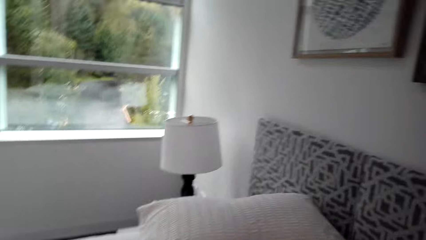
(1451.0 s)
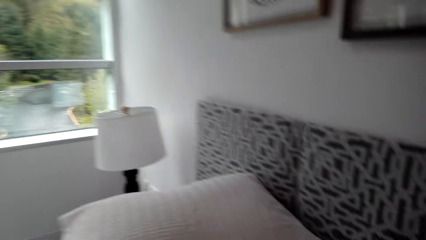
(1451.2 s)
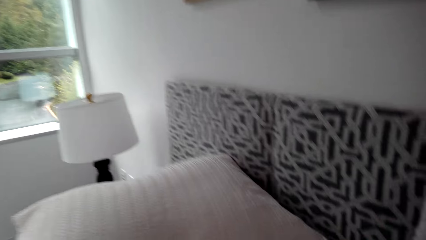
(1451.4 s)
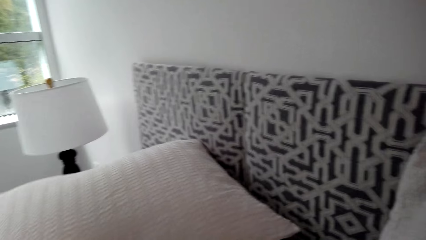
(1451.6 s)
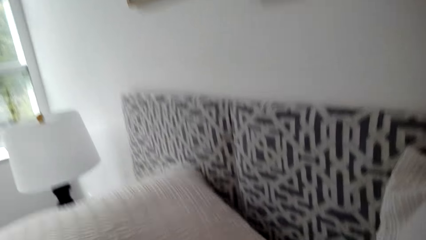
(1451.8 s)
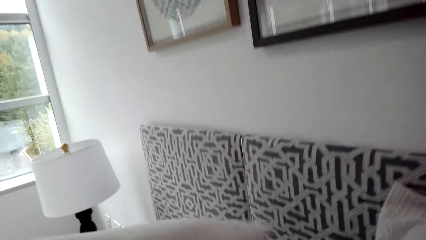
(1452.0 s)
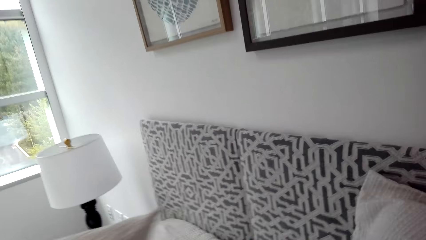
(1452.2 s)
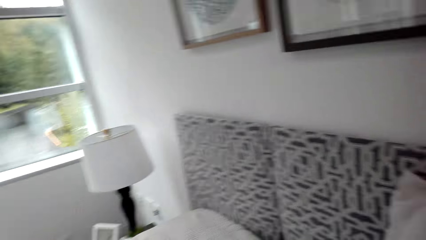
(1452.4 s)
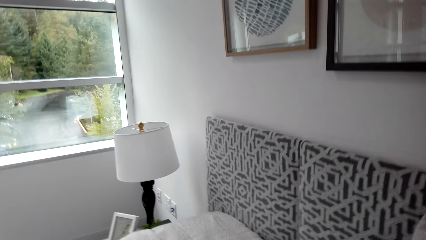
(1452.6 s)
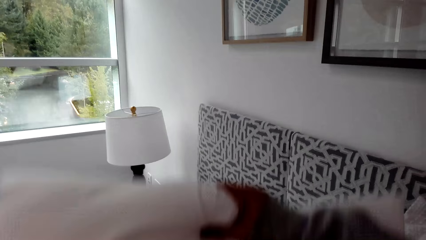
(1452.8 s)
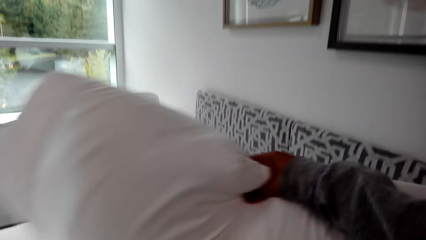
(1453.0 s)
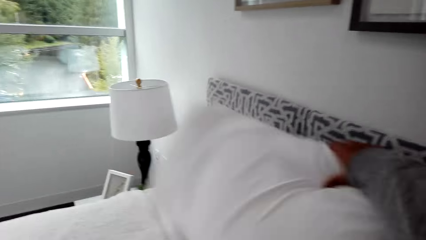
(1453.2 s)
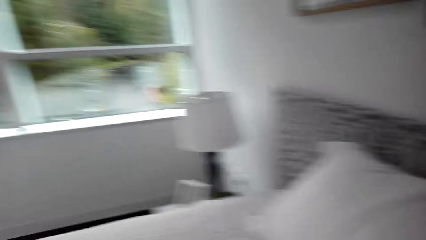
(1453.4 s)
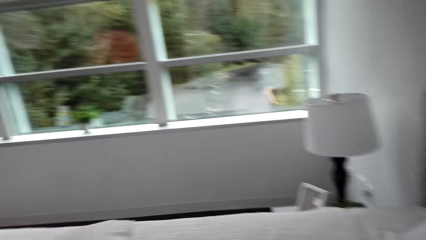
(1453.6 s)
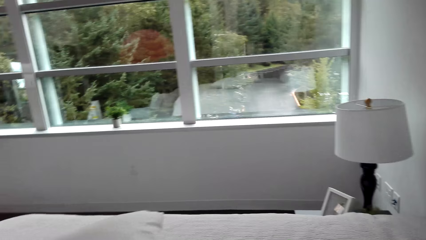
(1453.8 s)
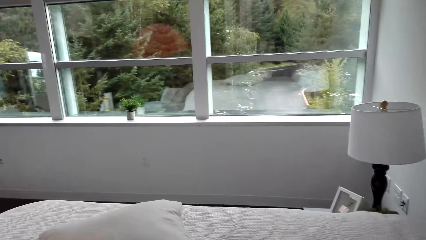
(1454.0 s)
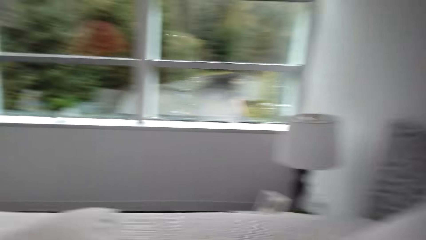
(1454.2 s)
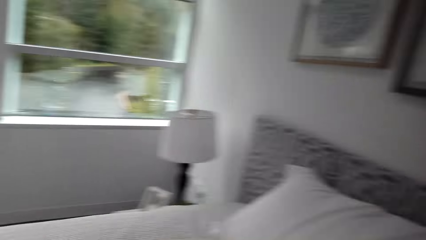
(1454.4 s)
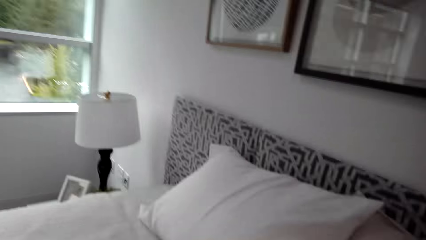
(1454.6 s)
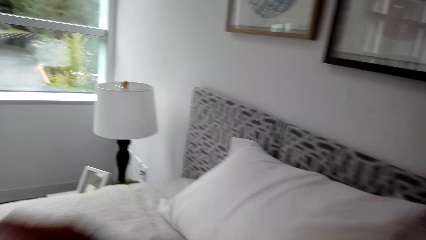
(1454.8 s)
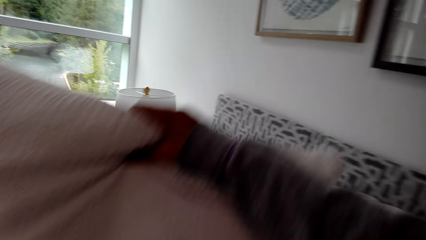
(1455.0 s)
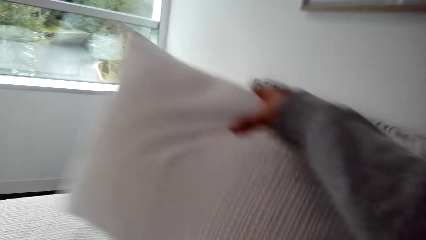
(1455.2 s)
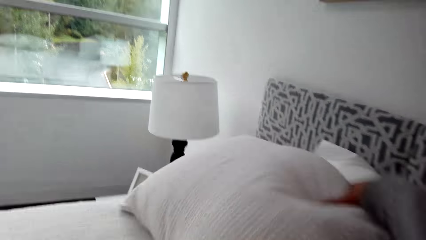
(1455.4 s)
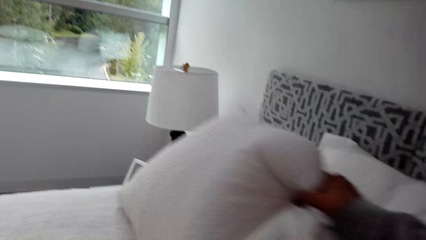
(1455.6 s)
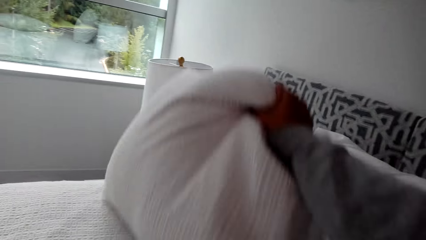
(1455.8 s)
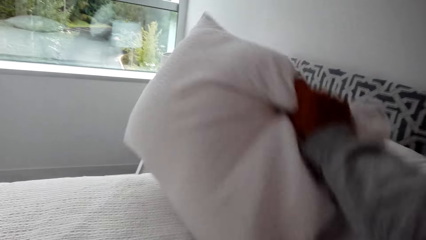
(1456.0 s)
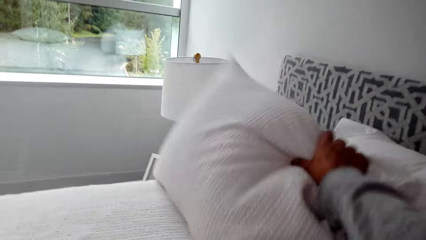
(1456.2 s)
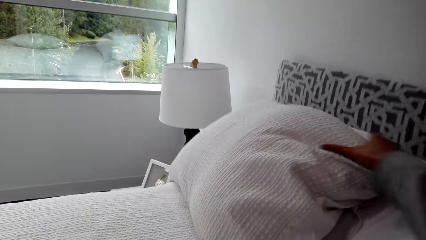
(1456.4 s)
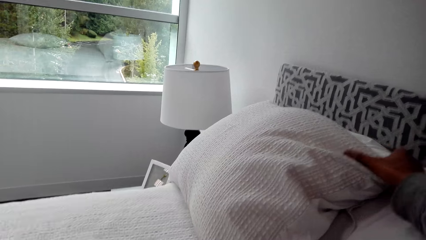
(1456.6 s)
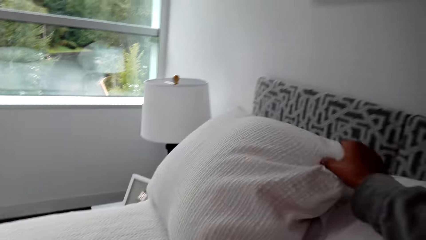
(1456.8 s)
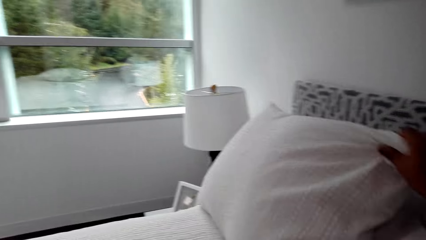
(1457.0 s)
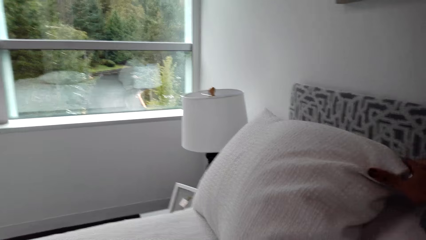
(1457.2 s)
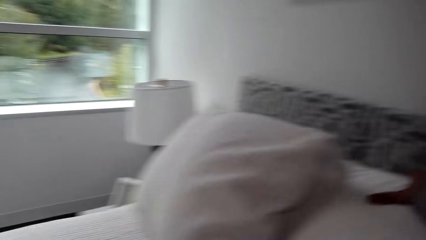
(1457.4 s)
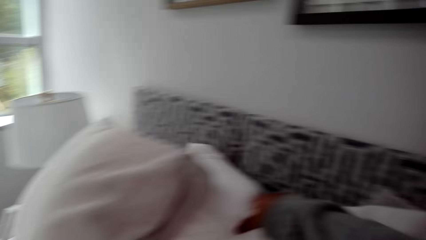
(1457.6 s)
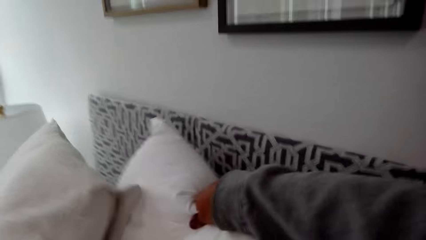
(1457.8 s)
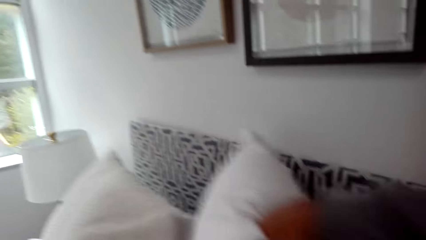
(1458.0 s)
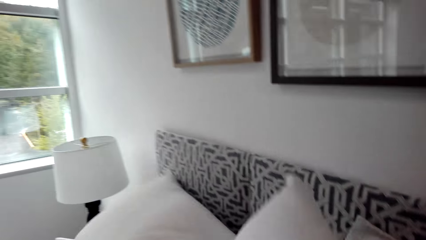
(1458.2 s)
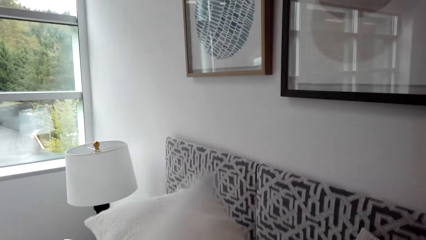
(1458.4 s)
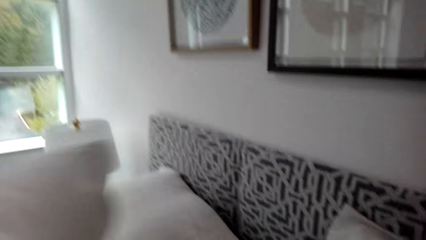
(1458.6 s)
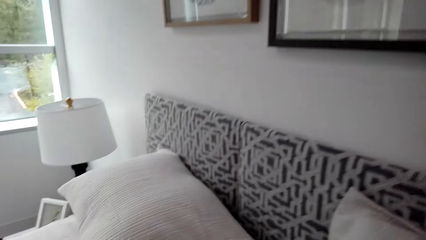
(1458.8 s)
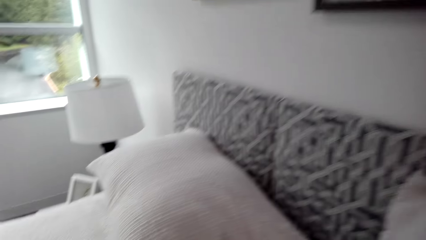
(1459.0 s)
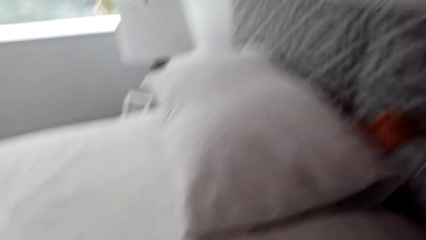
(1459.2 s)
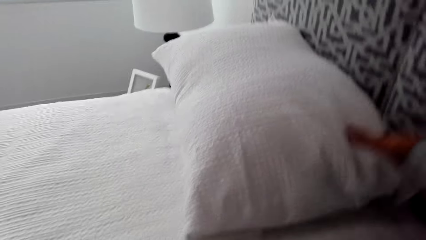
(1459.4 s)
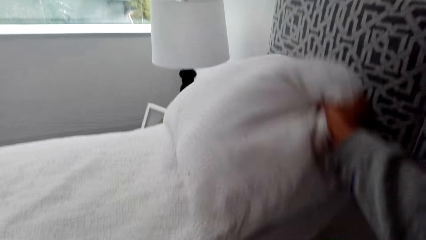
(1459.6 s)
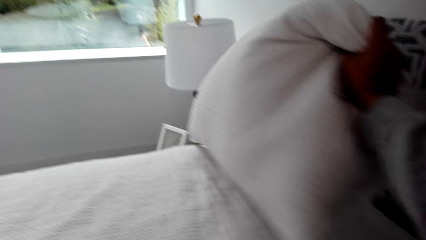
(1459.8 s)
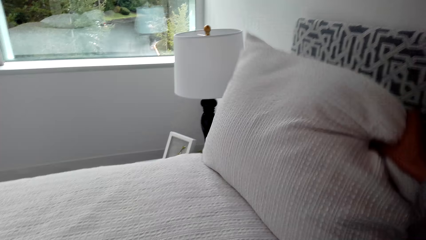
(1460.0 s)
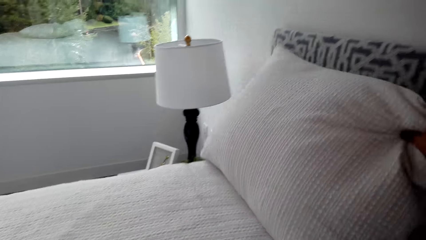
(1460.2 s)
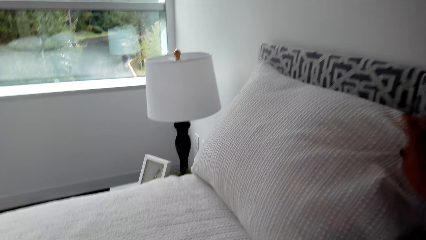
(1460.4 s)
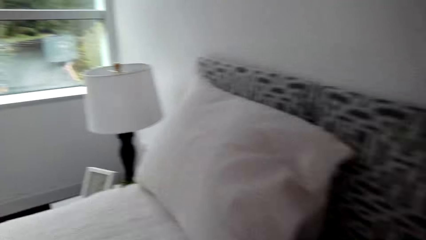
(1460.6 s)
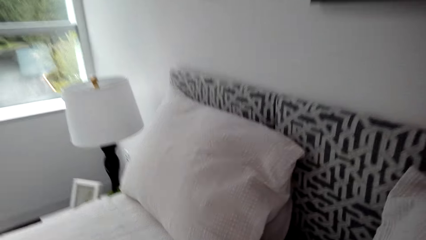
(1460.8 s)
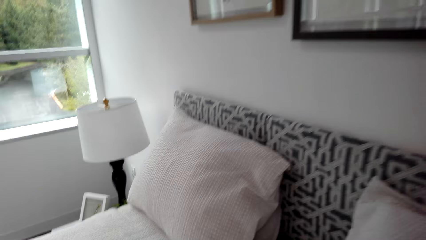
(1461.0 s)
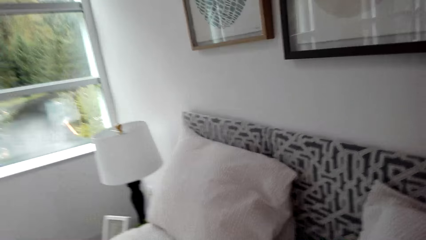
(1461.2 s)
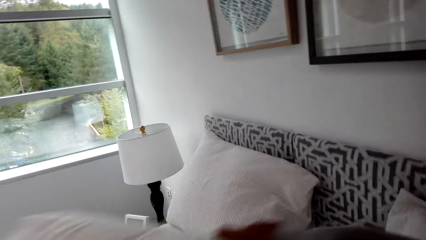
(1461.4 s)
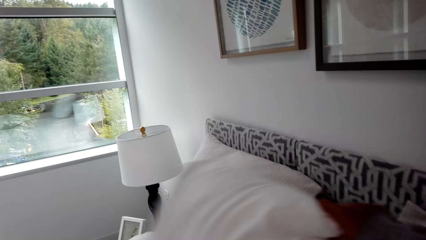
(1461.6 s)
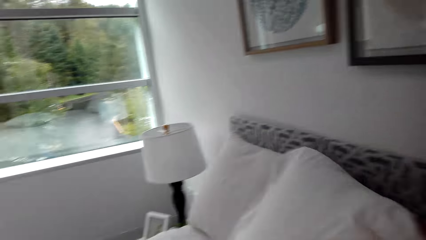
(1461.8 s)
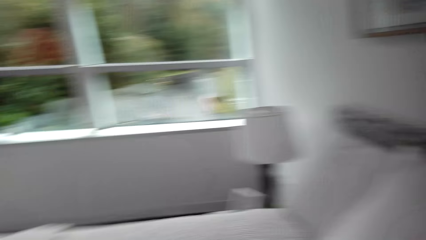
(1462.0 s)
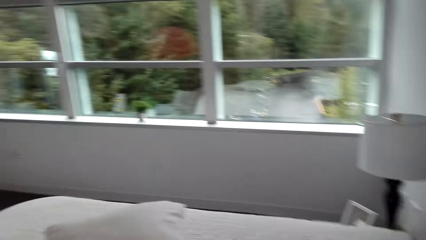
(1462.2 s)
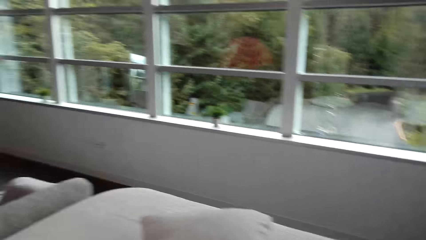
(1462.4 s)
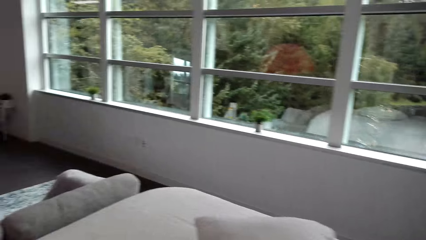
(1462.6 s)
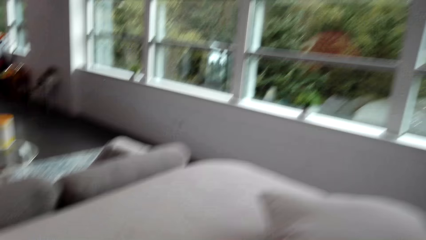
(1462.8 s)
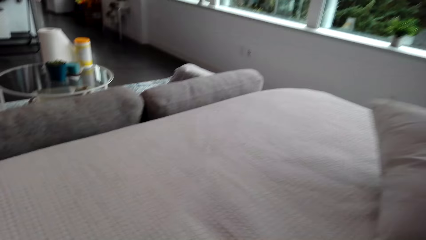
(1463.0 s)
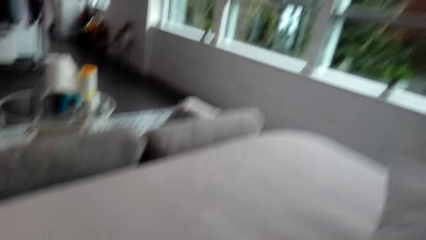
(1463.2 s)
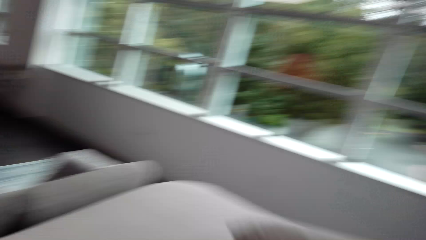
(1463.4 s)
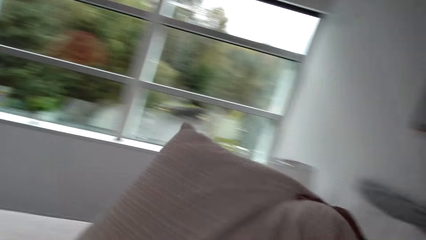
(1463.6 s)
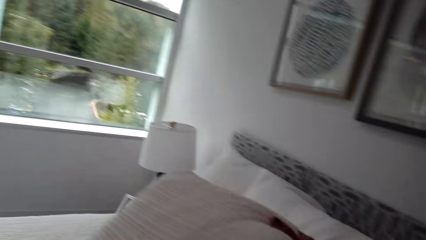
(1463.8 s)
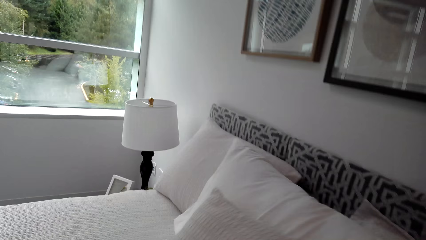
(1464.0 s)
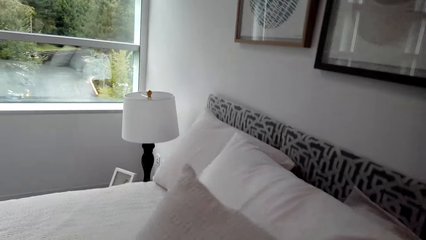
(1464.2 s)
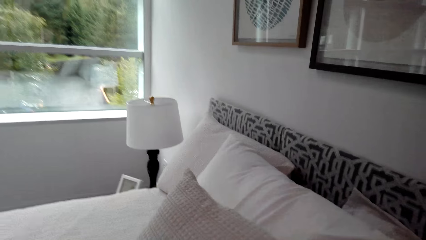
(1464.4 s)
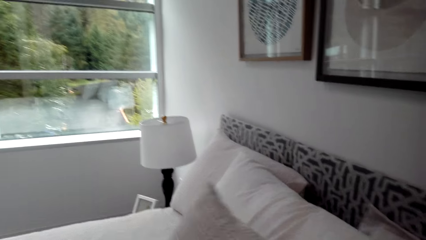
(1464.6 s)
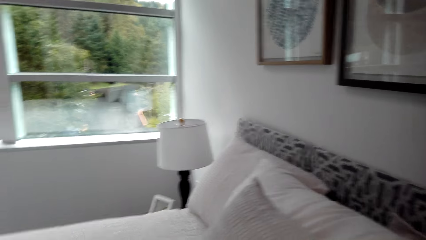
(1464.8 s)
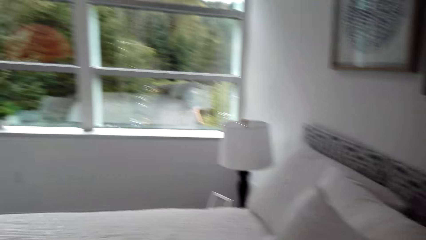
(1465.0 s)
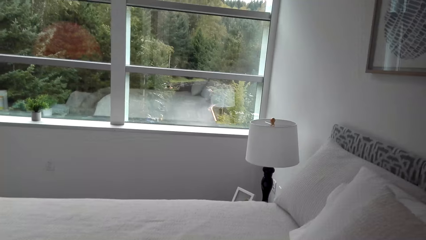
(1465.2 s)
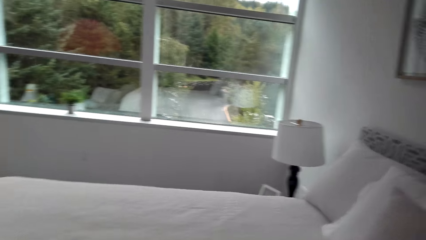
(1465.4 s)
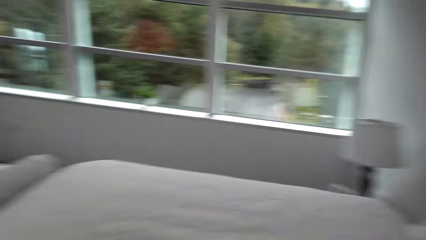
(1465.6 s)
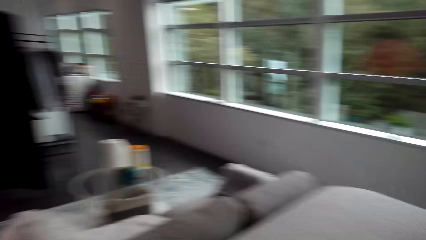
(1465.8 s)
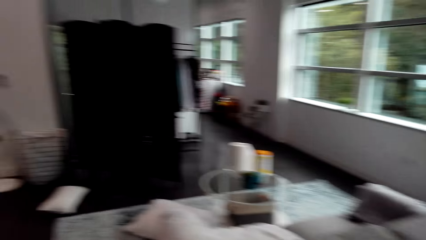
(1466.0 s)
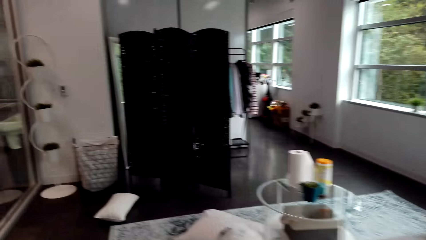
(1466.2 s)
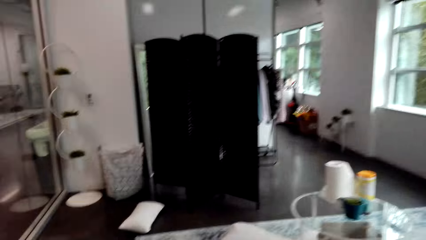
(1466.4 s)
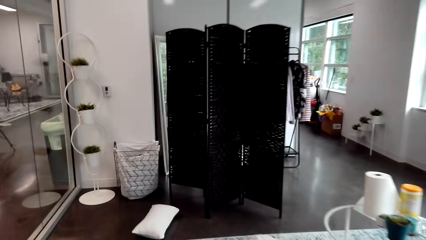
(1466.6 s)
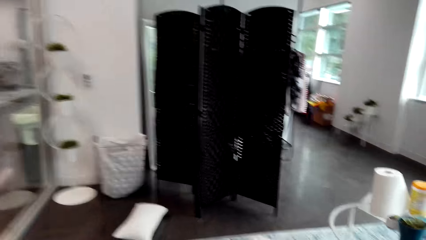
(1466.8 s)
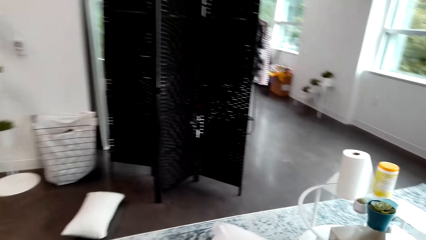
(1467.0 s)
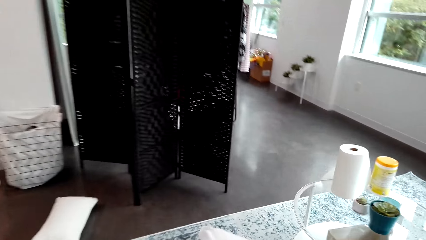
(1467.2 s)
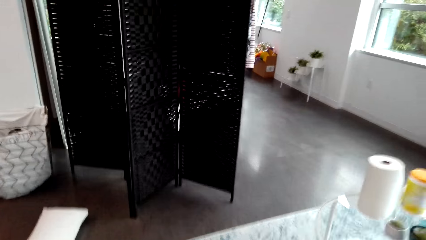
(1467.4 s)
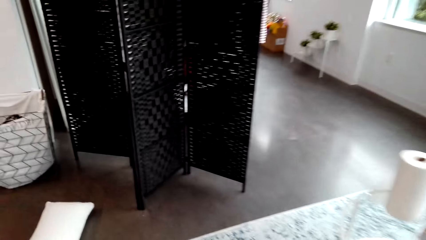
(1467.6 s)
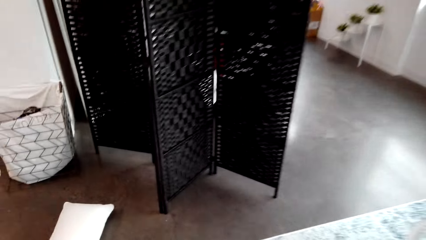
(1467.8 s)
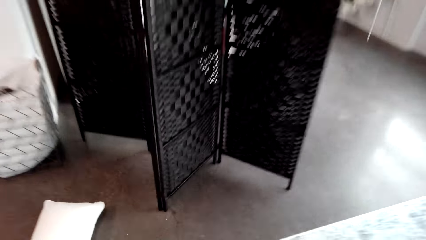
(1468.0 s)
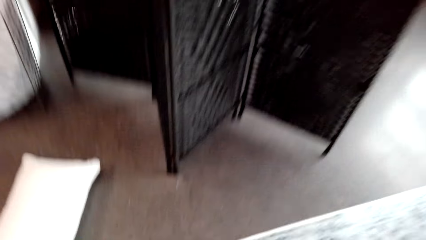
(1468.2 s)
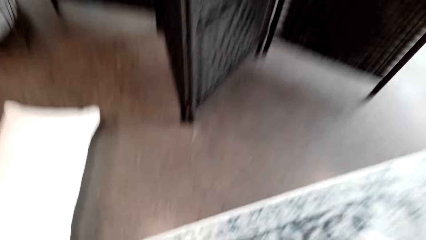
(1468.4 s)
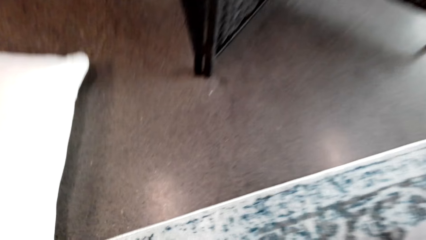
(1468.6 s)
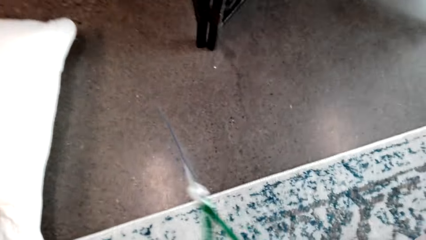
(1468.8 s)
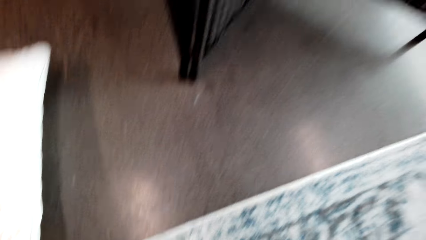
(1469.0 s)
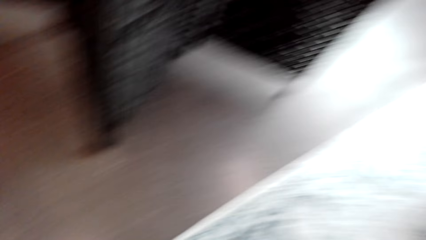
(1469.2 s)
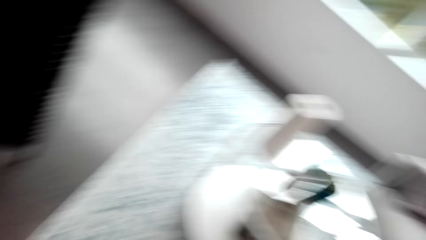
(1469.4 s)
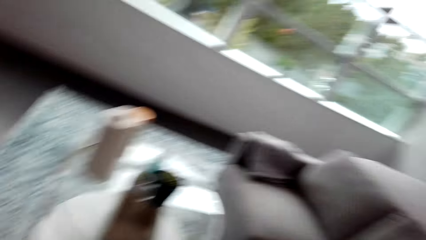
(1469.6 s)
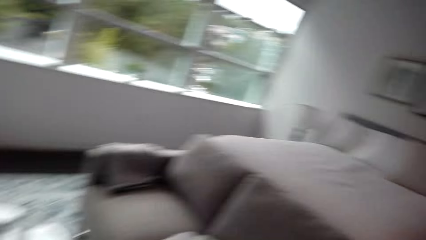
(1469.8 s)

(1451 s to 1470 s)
The camera wearer arranges throw pillows. They make the bed. They pick up a pillow from the ground.
